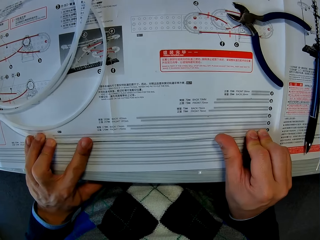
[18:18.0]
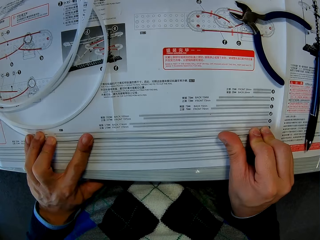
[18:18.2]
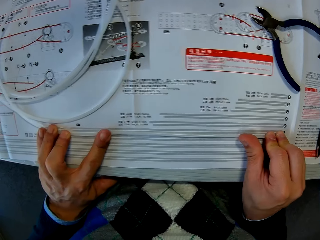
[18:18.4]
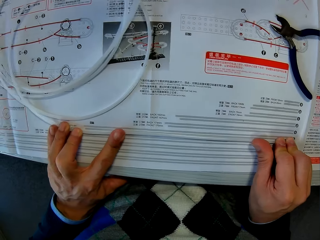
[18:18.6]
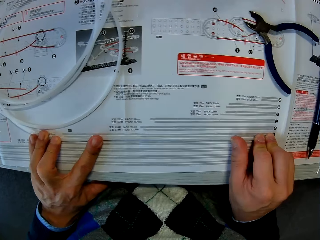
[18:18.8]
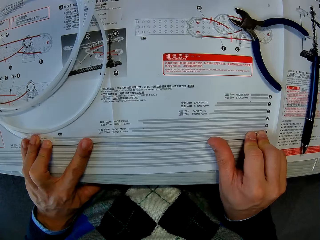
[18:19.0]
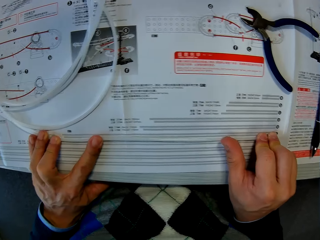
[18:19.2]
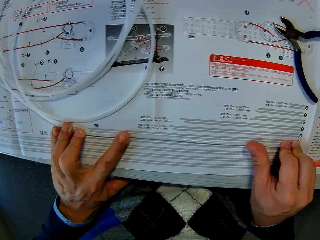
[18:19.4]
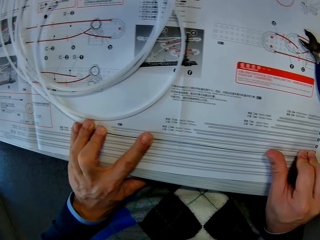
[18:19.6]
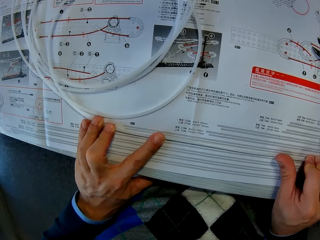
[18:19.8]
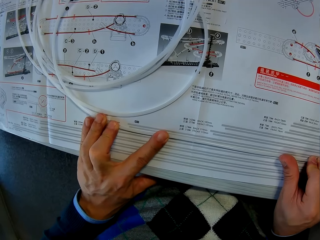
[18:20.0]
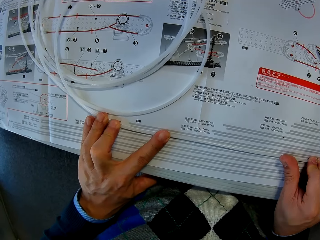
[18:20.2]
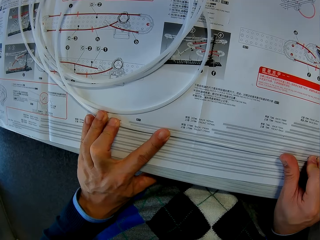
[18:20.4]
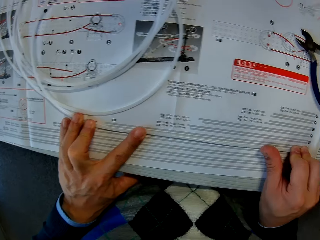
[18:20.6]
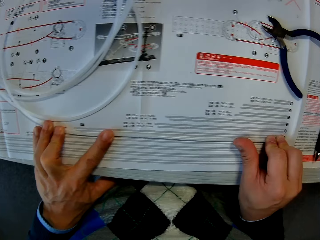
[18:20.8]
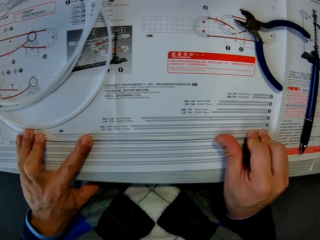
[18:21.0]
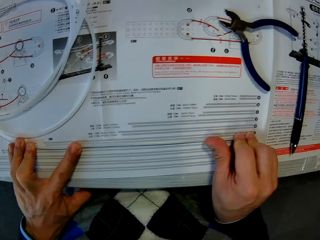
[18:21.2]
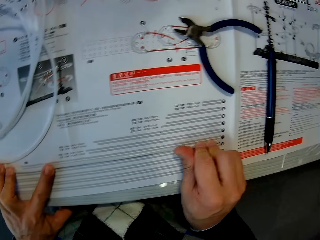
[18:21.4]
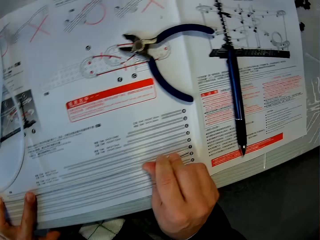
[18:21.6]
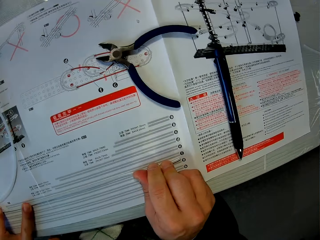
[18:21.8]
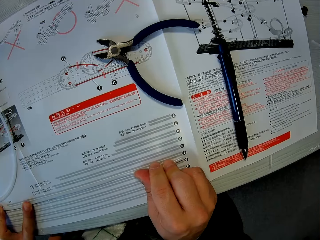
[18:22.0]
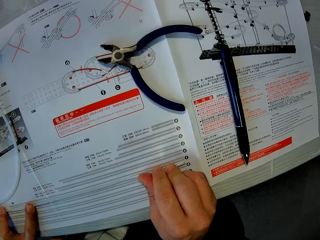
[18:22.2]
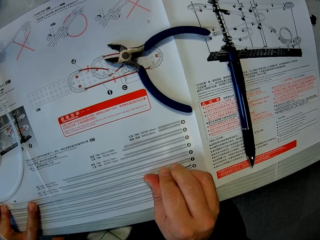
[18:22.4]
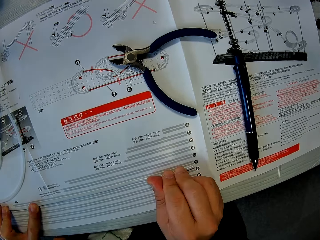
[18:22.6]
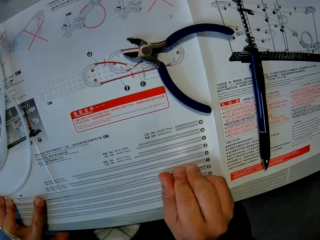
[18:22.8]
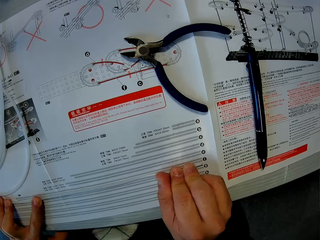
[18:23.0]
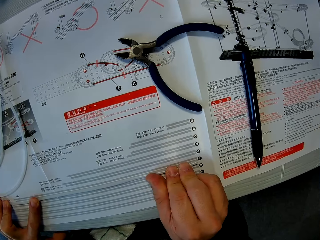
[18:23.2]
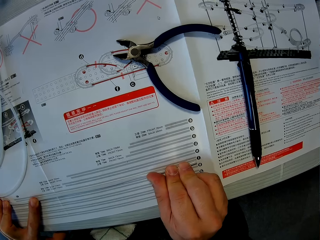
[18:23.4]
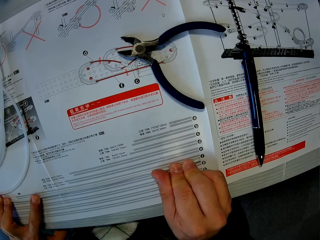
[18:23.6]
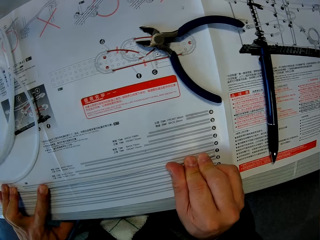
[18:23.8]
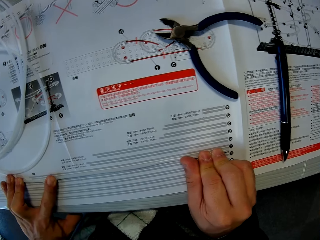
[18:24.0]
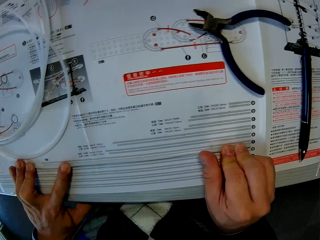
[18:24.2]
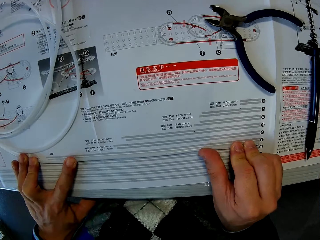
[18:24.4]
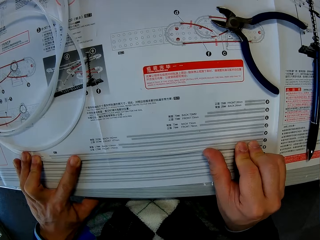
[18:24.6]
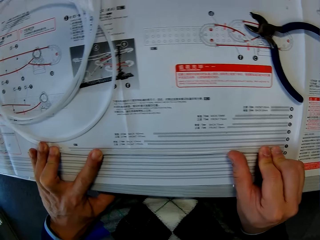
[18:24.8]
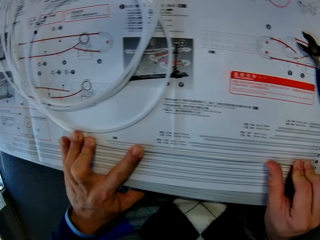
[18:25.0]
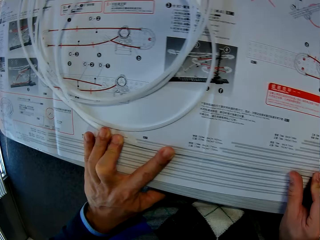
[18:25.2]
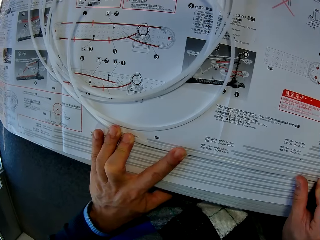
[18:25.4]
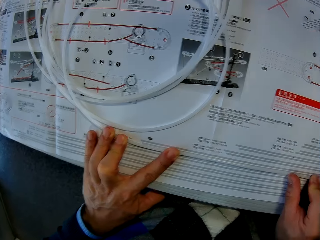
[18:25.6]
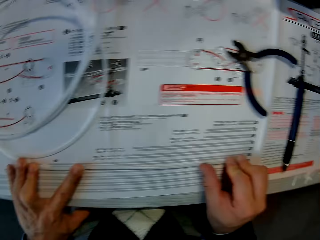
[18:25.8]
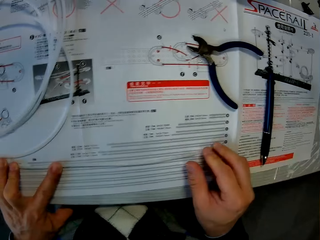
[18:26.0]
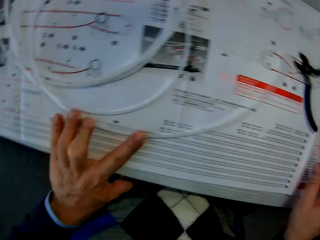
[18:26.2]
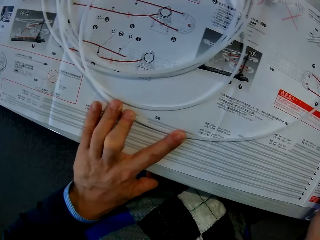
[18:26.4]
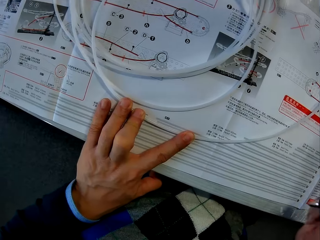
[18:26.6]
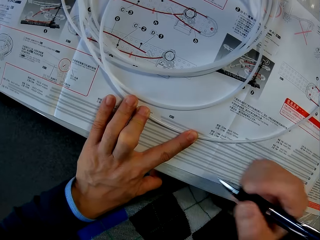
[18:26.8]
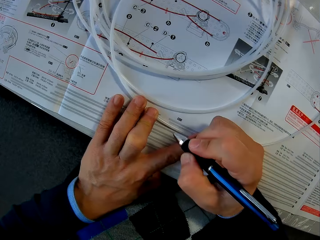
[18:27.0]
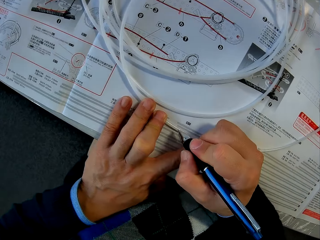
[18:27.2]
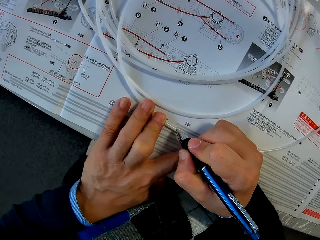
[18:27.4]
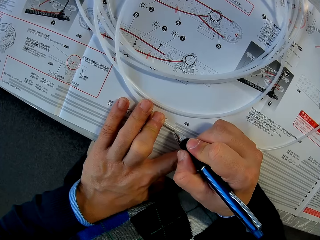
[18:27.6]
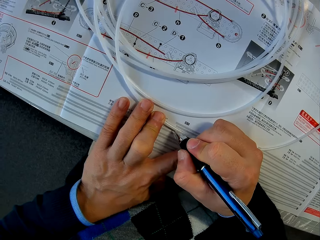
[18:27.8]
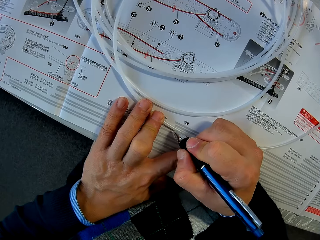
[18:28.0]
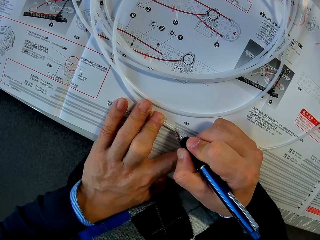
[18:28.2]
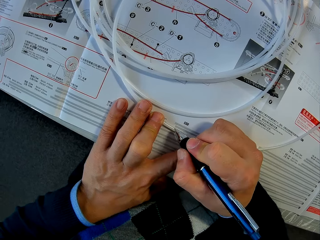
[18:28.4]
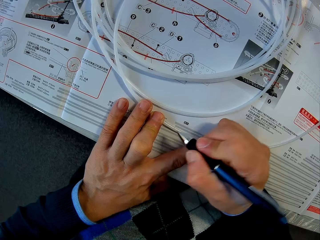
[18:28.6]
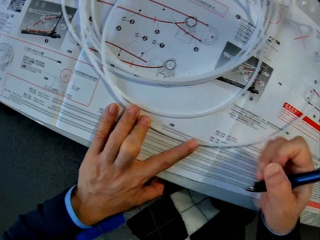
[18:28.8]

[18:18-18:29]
The camera wearer picks a pen on the space rail manual with his right hand. He marks the rail with the pen in his right hand.

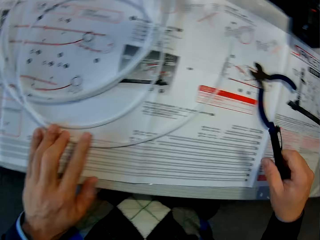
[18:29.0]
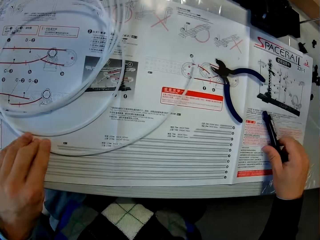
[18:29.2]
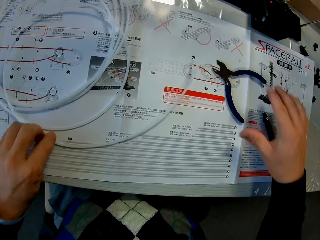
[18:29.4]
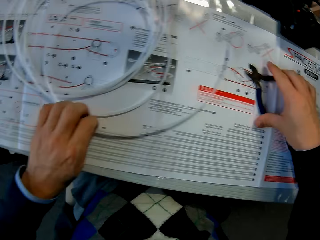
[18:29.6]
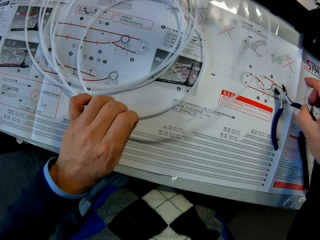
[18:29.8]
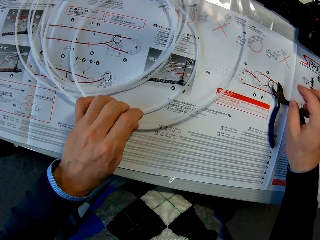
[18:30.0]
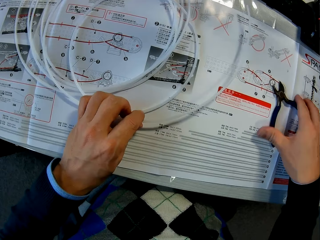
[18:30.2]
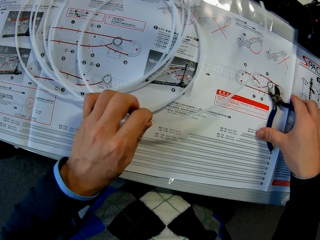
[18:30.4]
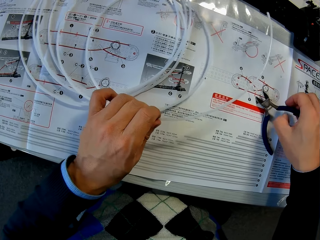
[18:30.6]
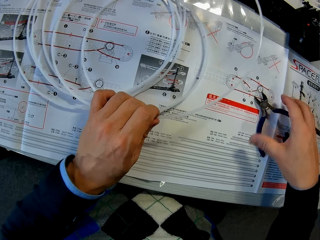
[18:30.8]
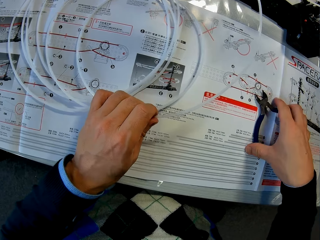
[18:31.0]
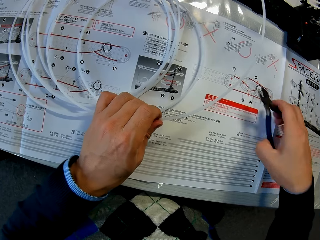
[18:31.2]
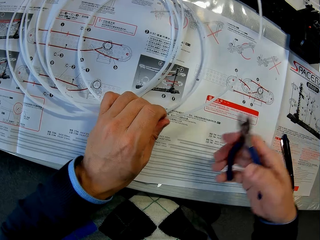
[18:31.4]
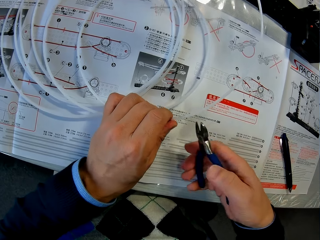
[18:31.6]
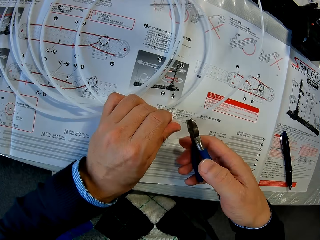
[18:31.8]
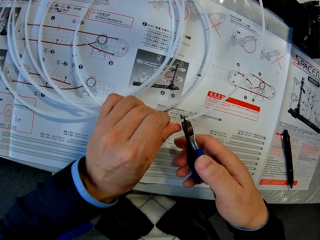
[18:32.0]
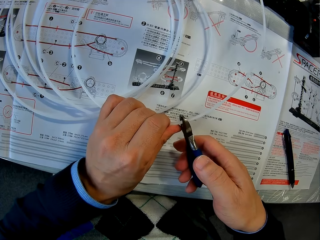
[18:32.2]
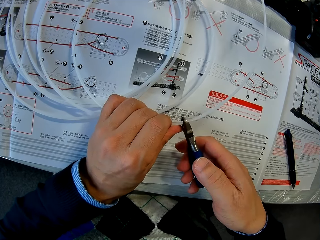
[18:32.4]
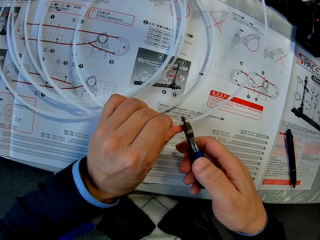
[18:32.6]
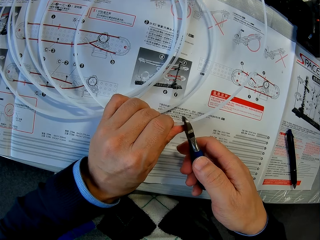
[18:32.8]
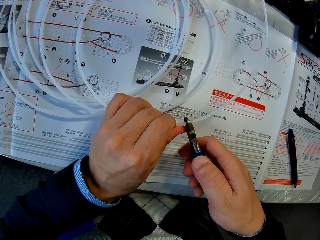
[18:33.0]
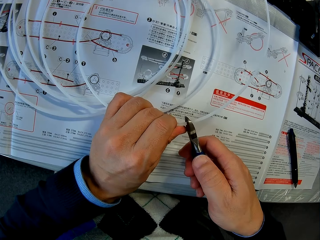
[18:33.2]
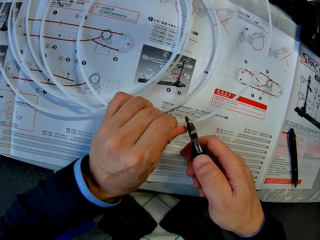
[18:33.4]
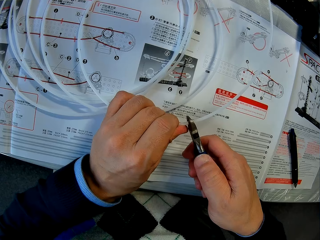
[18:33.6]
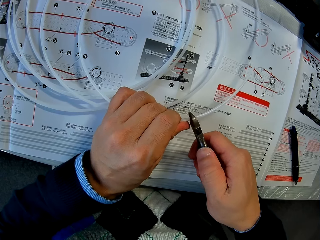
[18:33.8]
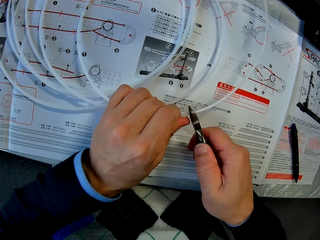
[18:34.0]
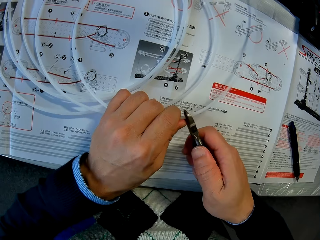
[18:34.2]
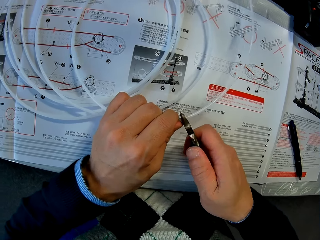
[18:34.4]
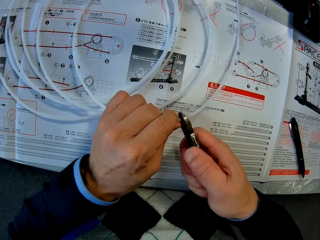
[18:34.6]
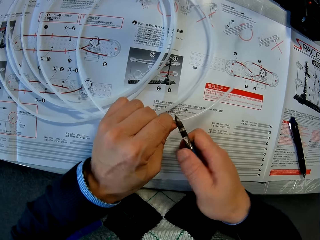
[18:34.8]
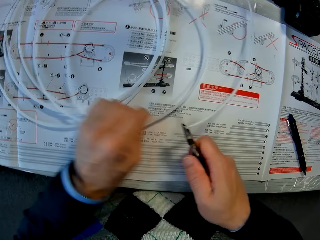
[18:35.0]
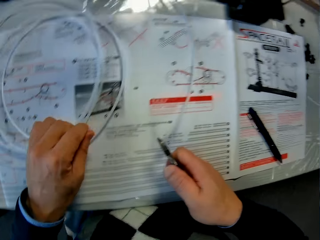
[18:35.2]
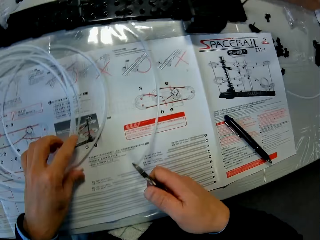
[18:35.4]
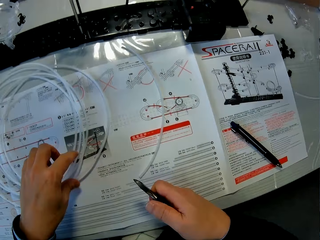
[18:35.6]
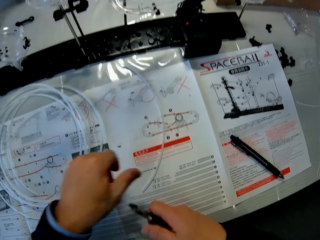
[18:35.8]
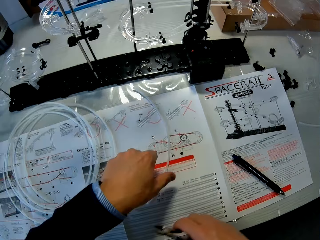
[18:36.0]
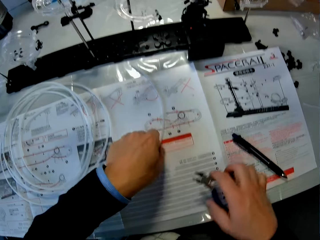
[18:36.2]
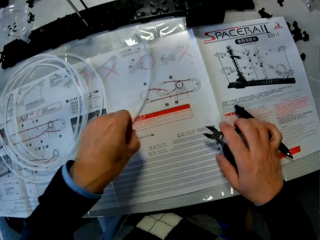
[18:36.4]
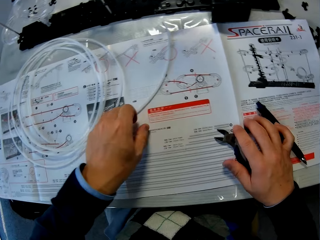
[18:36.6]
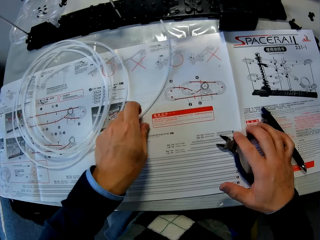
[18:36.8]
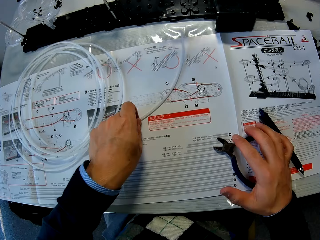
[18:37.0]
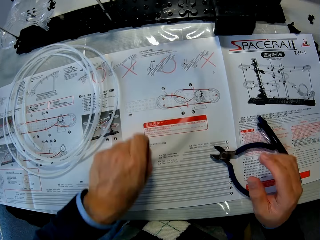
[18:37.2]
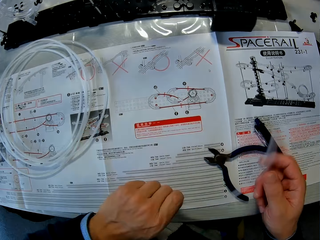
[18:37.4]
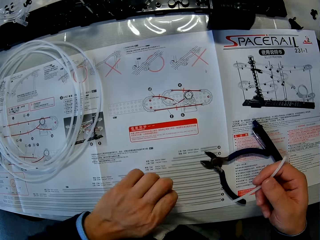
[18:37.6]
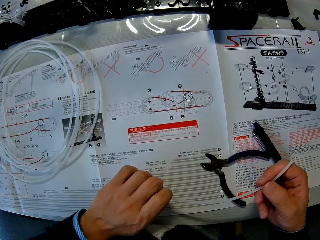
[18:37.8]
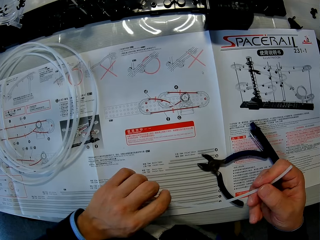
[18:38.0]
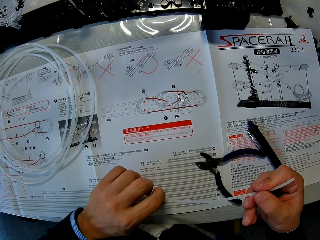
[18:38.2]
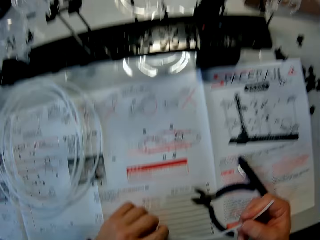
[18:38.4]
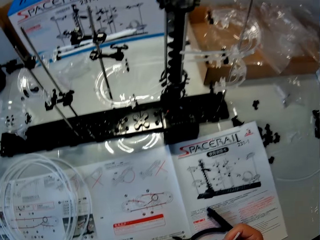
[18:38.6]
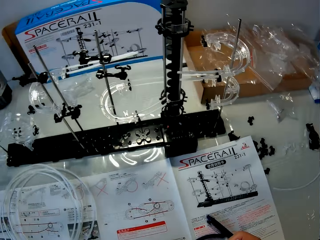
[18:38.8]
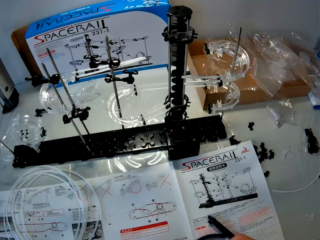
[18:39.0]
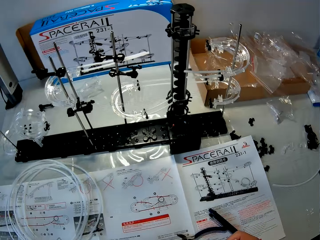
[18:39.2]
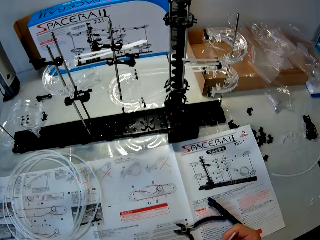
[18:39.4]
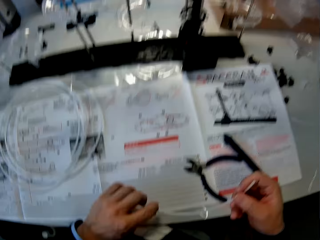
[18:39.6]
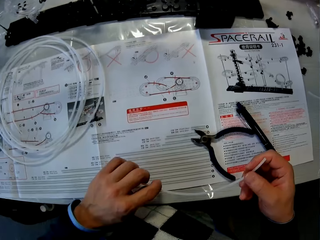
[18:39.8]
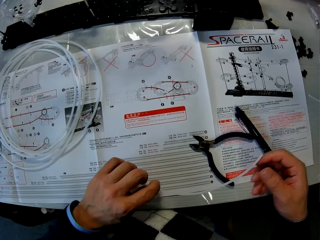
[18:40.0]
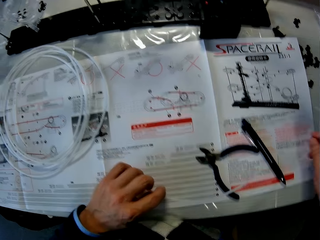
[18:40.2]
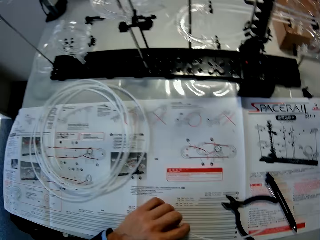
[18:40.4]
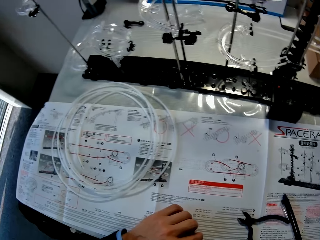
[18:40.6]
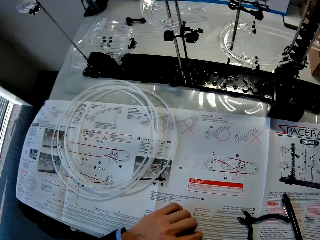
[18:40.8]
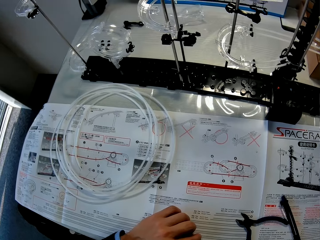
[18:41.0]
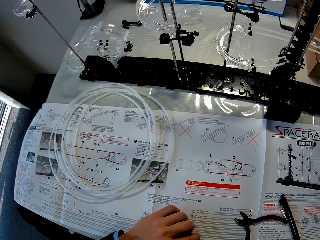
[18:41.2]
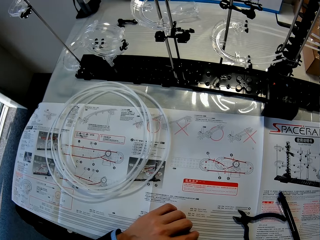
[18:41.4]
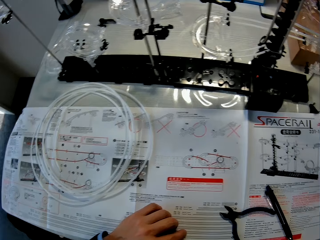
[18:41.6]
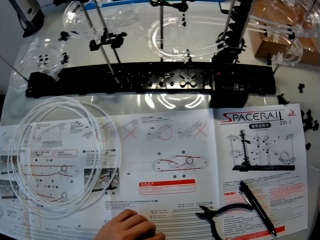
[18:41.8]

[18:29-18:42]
The camera wearer drops the pen on the space rail manual. He picks the pair of pliers on the space rail manual with his right hand. He cuts the rail using the pliers. He picks the smaller part of the rail he cut with his left hand and drops the pair of pliers on the space rail manual. He holds the smaller piece of the cut rail with both hands. He picks a pipe.
